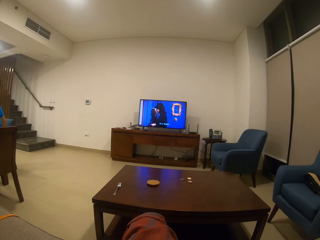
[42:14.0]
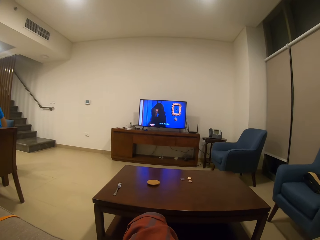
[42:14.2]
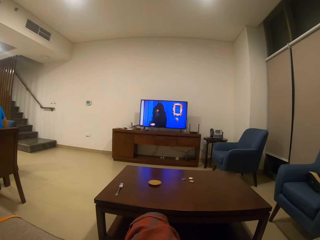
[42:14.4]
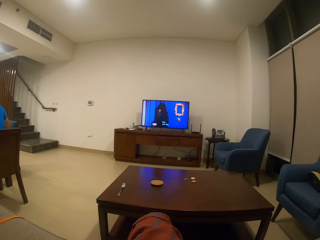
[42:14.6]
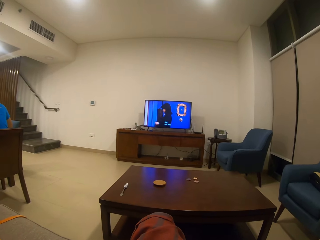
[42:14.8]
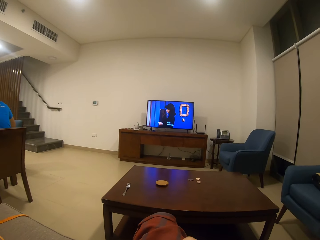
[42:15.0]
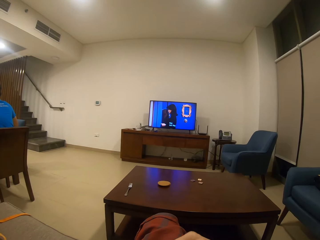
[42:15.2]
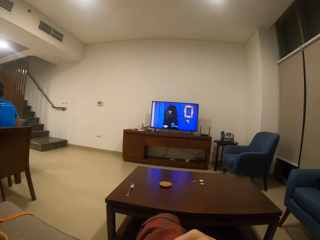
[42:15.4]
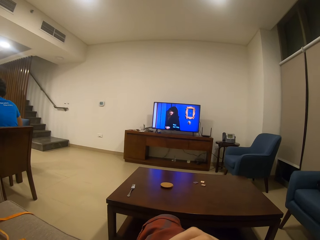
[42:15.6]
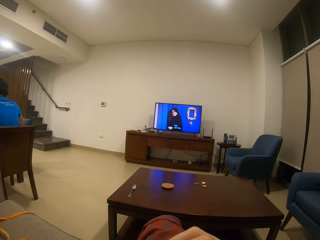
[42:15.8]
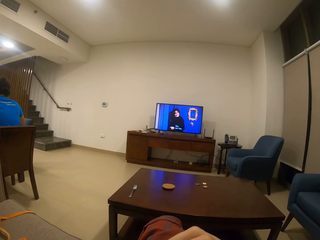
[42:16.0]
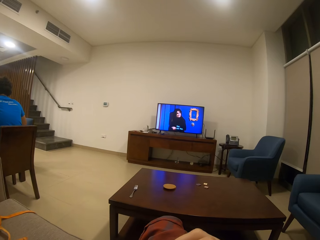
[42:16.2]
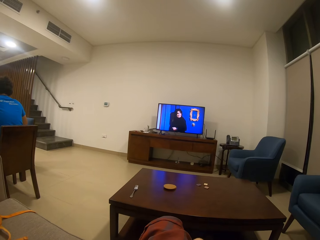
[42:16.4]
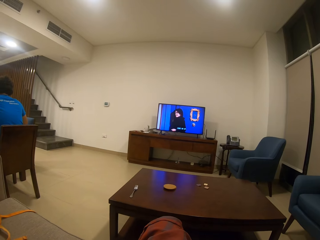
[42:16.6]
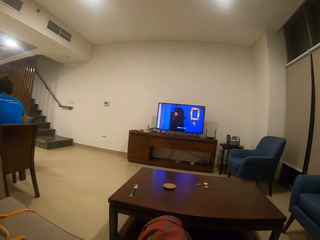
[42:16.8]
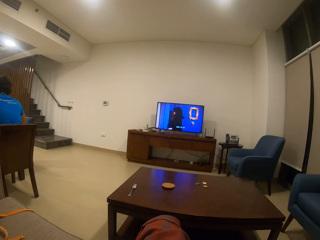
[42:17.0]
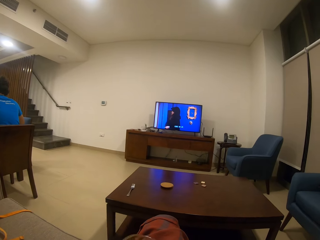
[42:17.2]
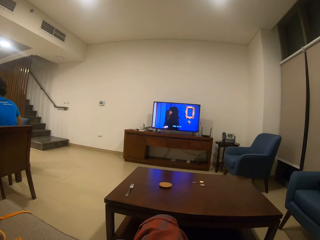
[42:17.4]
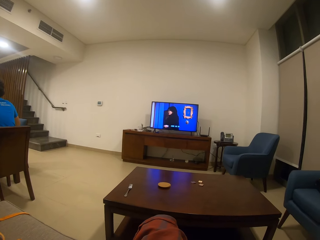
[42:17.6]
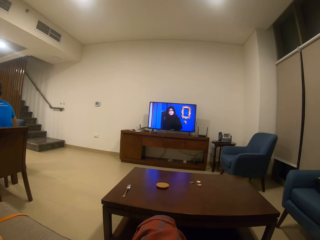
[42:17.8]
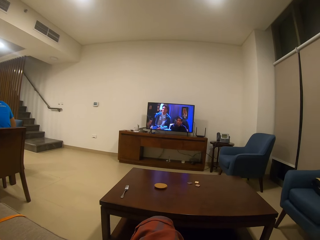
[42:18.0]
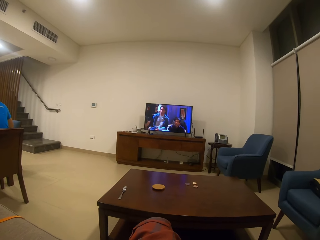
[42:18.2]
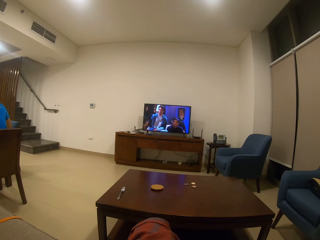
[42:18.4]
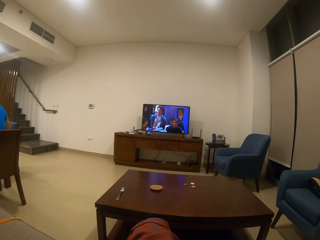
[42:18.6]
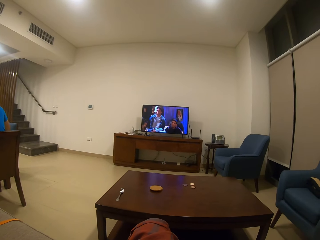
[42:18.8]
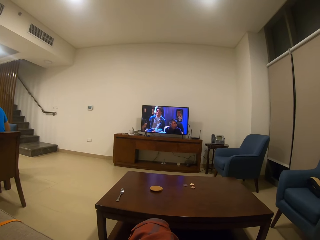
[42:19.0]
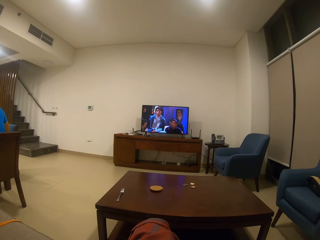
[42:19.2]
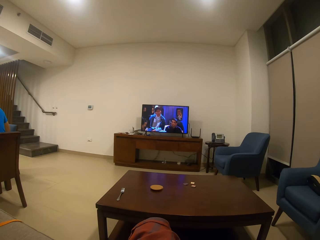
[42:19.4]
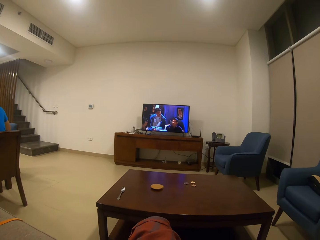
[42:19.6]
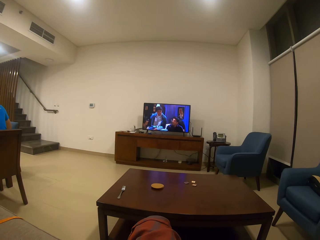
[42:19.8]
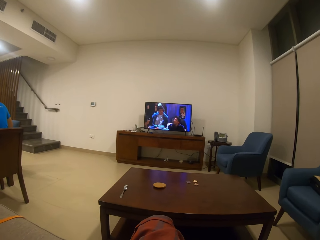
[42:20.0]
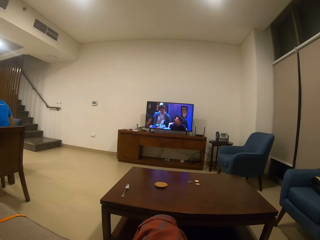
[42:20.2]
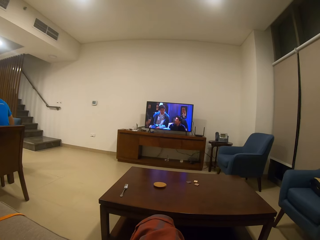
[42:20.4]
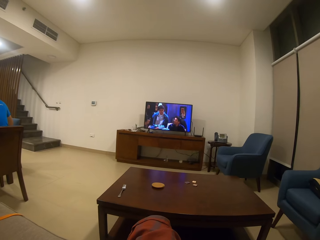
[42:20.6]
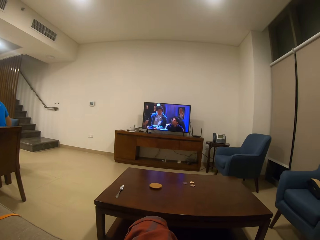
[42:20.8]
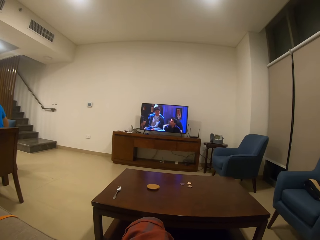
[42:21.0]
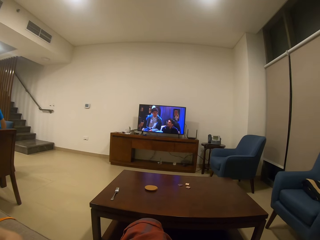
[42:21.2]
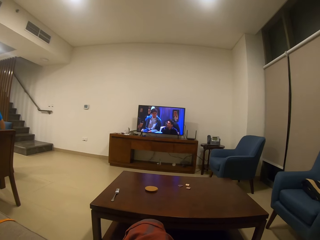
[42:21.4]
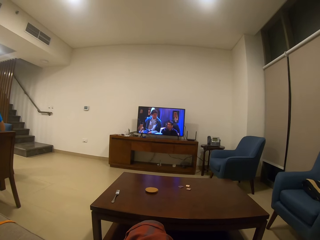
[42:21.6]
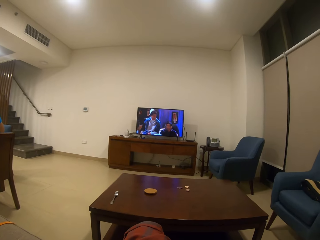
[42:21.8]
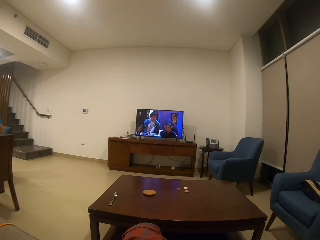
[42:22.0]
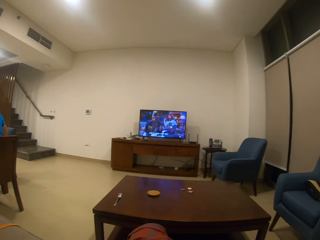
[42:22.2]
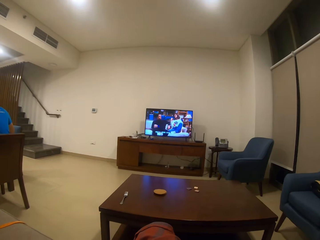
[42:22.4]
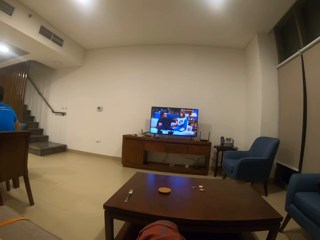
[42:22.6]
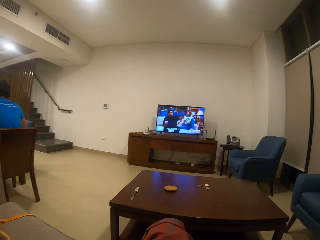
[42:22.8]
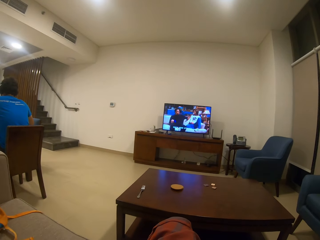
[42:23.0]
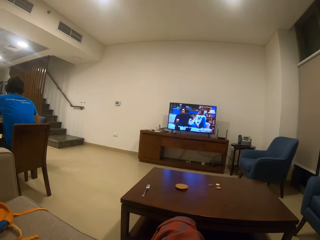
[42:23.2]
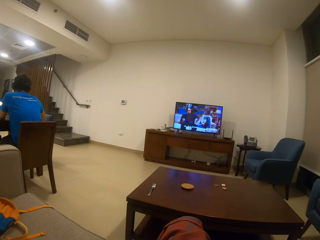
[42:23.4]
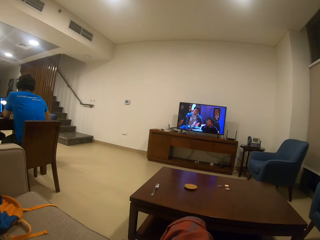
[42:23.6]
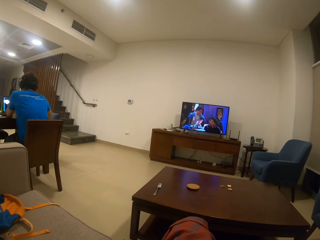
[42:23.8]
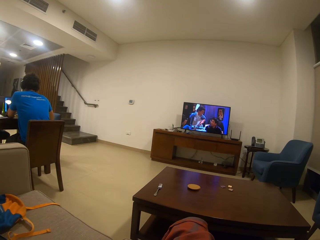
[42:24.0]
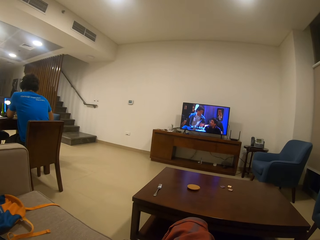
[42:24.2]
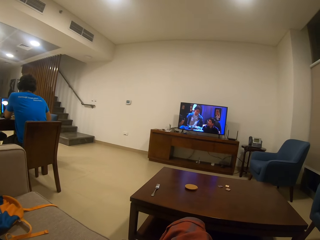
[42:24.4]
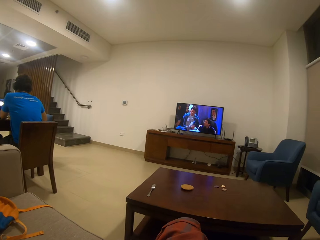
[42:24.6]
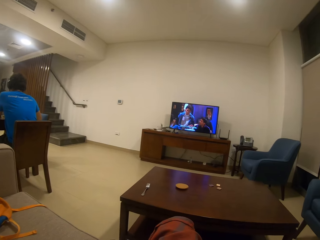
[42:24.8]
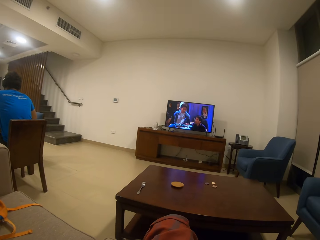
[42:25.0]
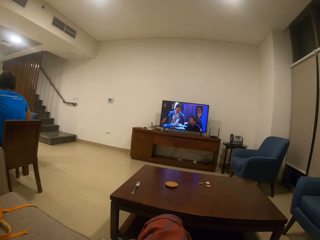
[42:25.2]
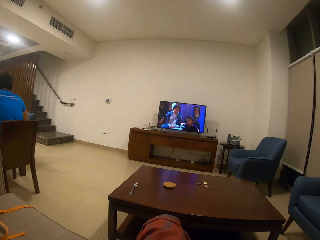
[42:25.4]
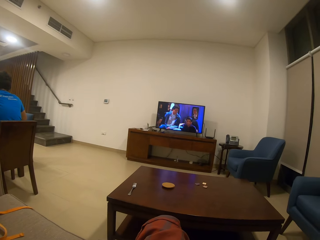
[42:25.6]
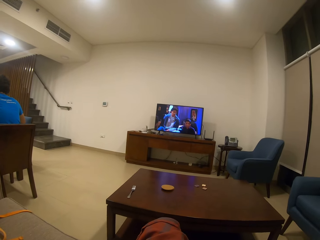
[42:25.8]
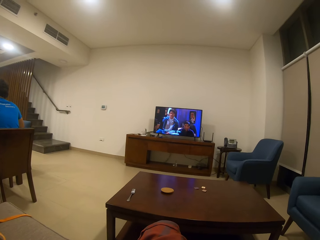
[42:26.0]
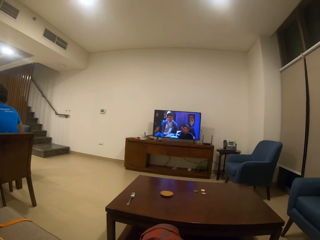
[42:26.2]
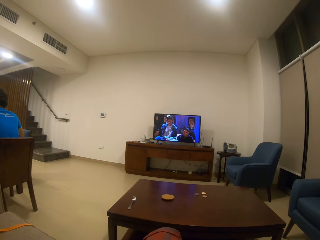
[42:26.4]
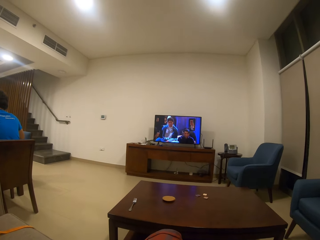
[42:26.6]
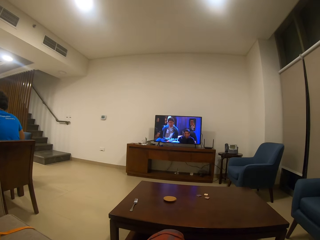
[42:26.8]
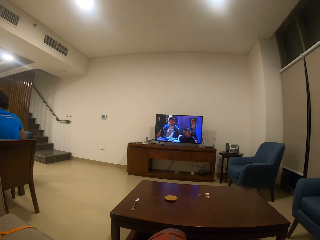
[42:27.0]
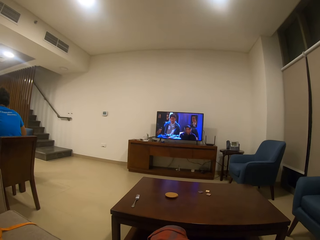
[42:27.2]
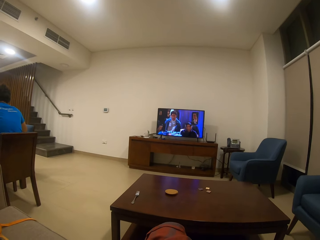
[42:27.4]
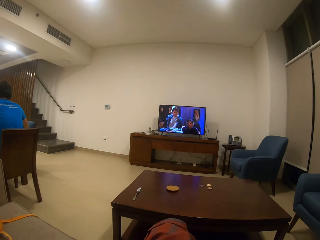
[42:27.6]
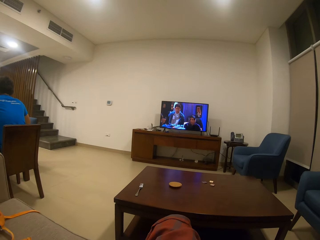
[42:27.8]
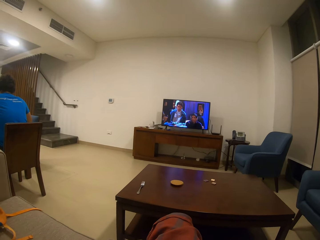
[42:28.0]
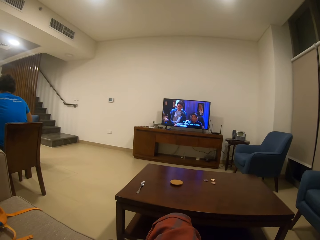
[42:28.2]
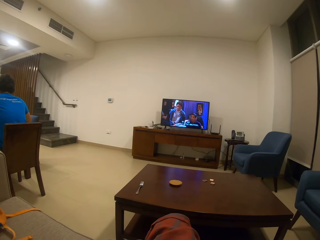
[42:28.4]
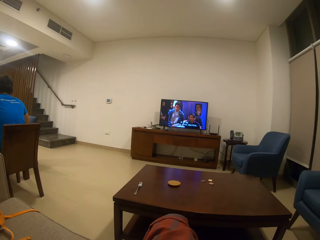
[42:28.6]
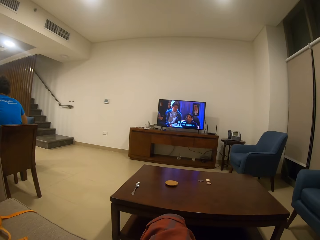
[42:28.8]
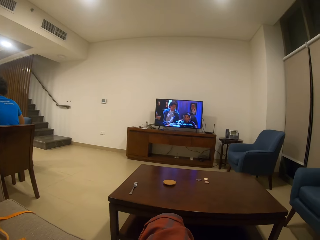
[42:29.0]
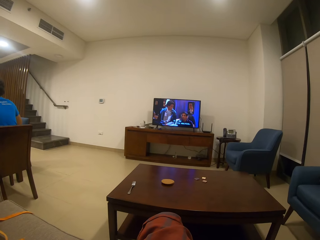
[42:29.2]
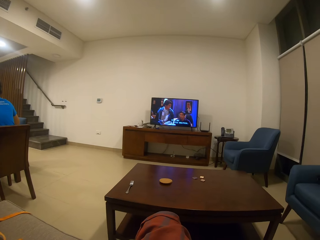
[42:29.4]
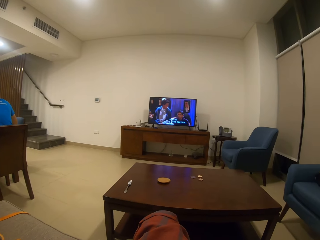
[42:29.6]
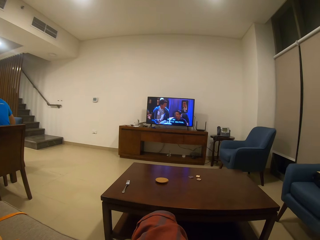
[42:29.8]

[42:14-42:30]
The camera wearer watches a television. They move a hand. They look around. They watch the tv.

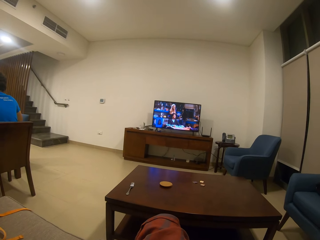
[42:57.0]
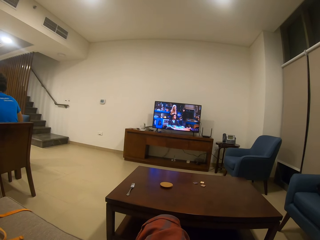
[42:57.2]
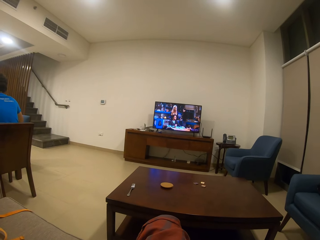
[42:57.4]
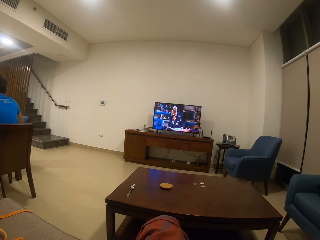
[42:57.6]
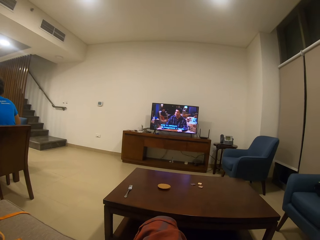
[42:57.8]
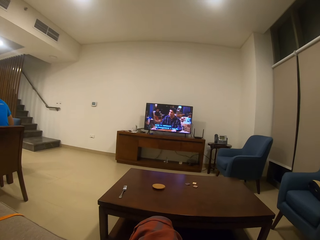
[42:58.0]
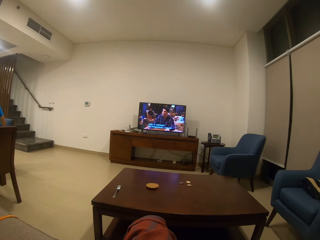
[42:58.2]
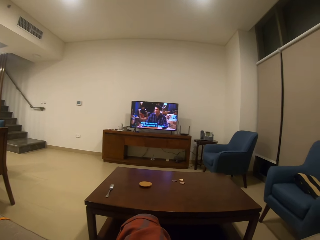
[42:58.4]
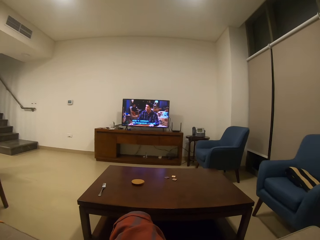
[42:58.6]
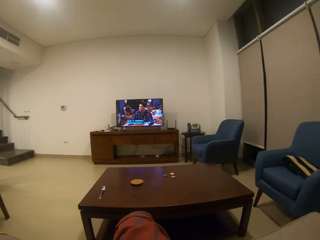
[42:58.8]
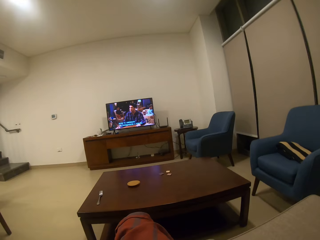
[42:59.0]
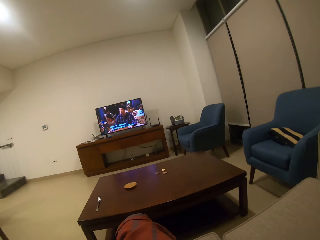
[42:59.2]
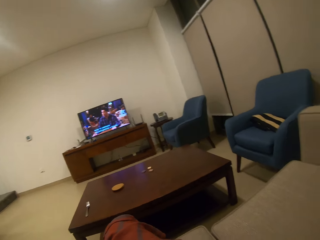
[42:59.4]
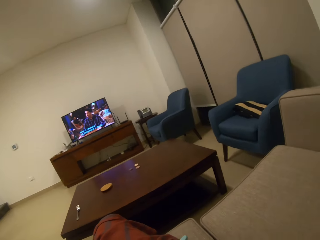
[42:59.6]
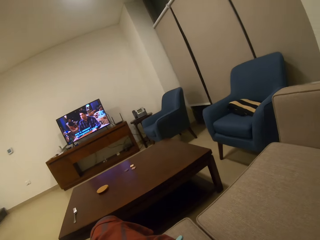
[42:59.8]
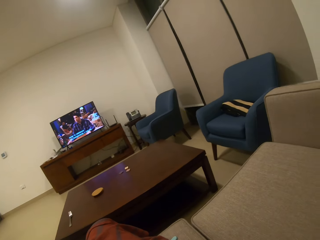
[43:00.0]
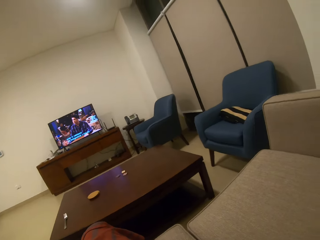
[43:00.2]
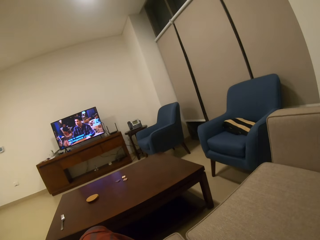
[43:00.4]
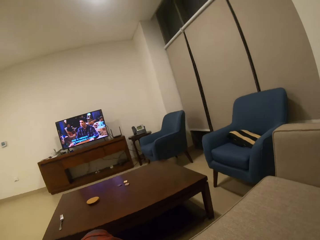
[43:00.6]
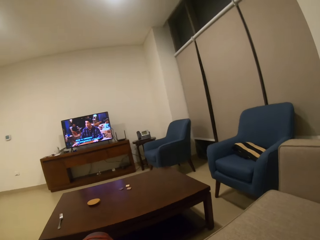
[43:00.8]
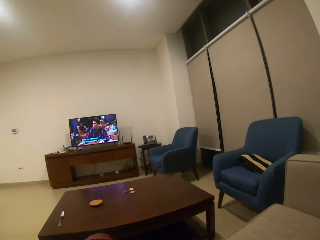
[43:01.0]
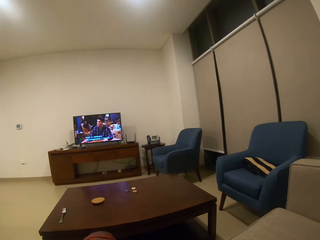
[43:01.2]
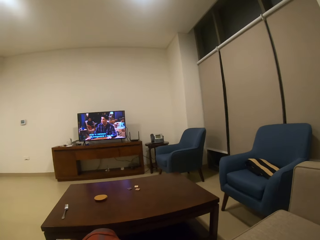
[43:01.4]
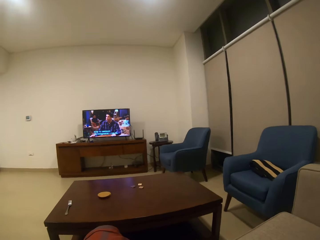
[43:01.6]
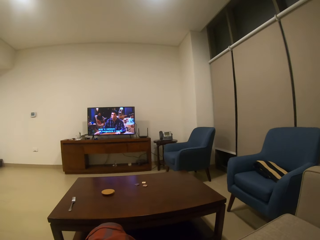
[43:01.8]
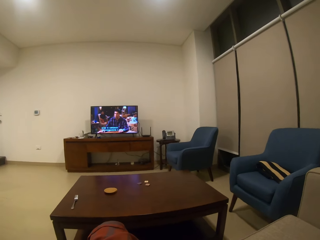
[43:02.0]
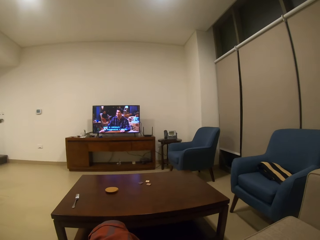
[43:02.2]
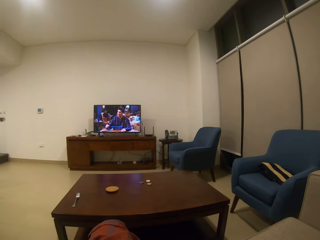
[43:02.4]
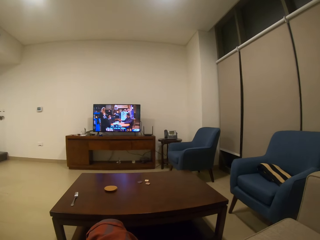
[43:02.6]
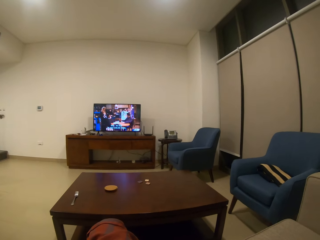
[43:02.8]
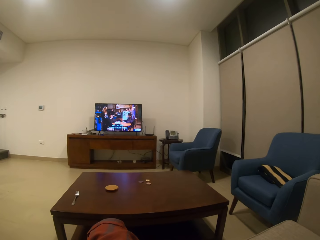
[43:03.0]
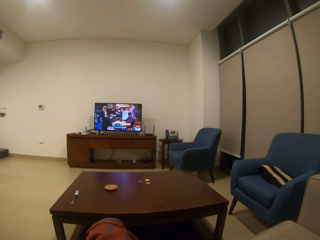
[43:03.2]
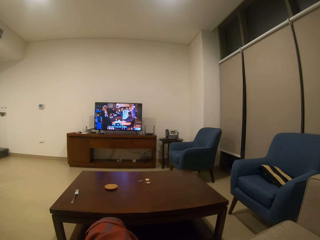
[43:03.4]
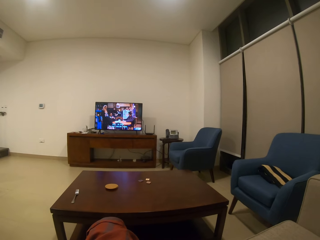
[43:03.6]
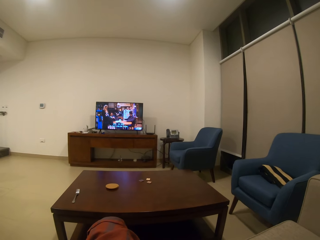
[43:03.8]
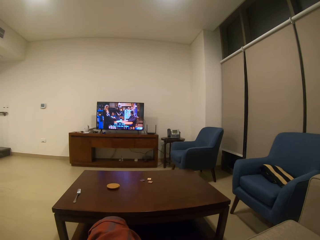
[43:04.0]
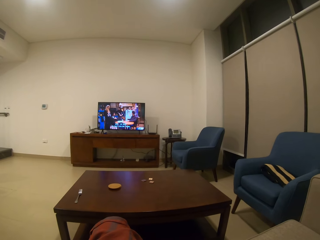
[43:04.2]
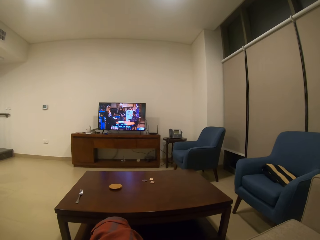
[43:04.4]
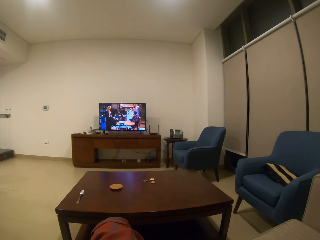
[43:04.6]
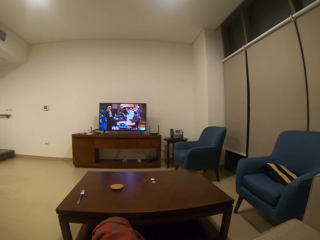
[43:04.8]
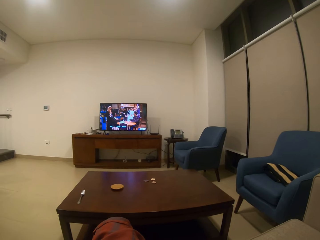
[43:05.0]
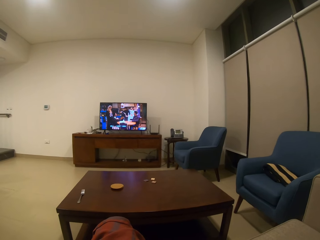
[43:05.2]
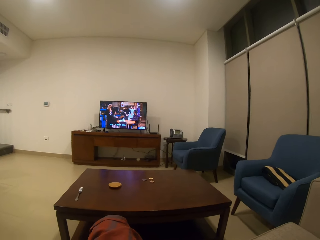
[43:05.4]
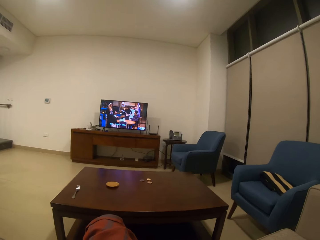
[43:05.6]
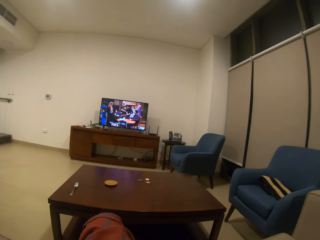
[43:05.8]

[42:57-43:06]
The camera wearer looks around repeatedly. They watch a tv.
